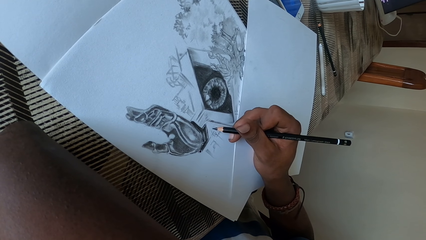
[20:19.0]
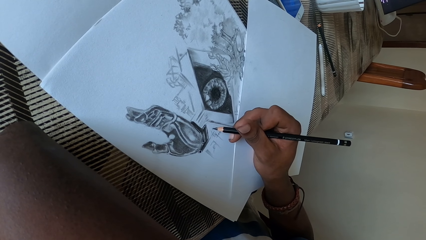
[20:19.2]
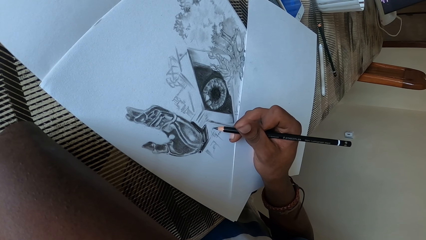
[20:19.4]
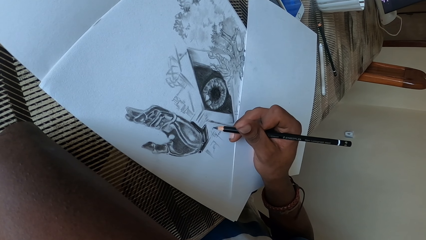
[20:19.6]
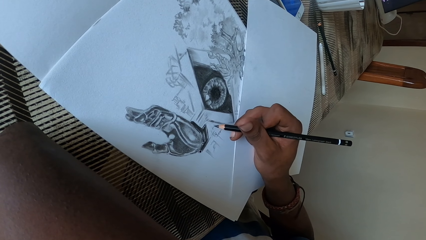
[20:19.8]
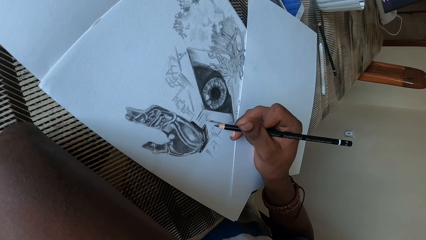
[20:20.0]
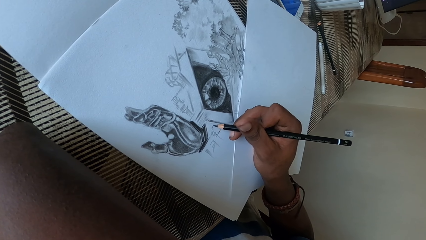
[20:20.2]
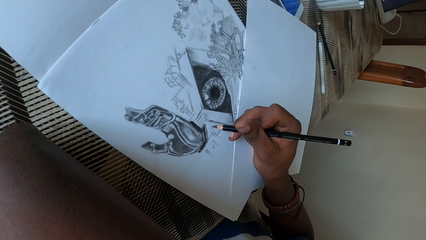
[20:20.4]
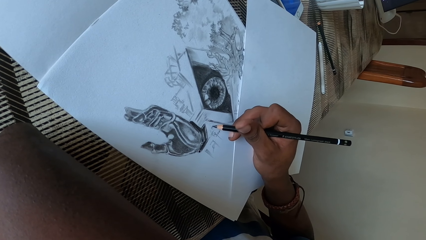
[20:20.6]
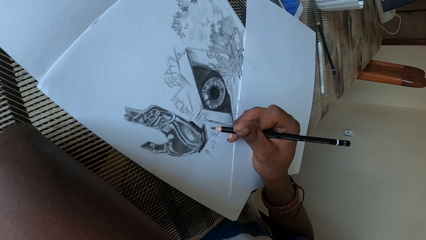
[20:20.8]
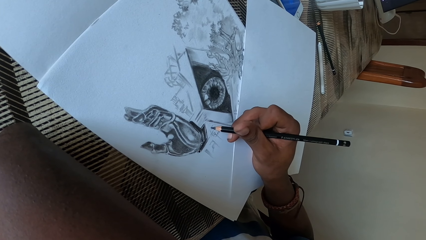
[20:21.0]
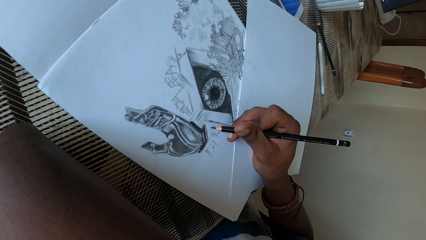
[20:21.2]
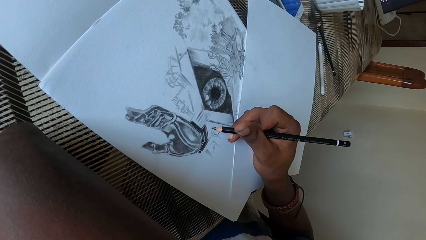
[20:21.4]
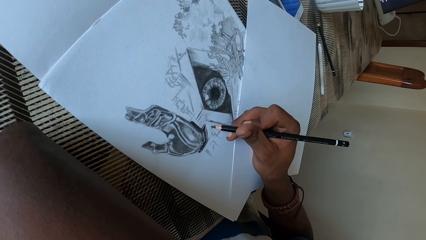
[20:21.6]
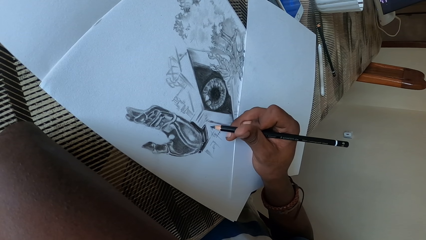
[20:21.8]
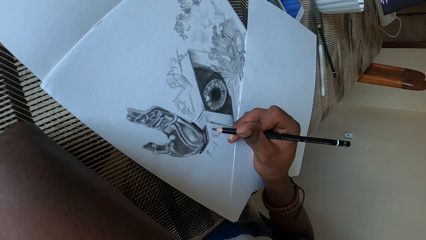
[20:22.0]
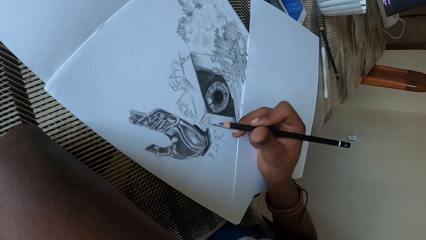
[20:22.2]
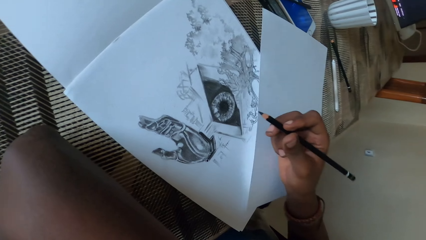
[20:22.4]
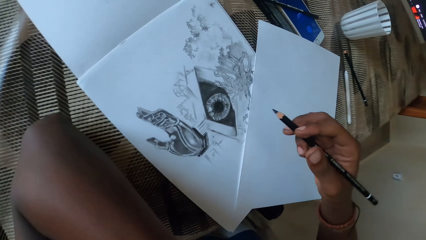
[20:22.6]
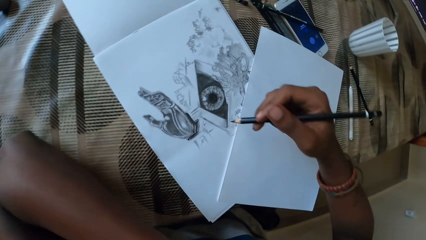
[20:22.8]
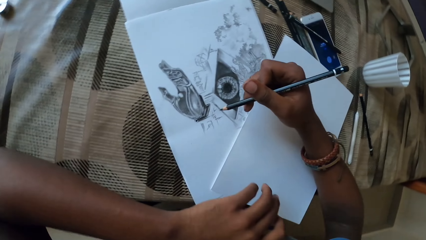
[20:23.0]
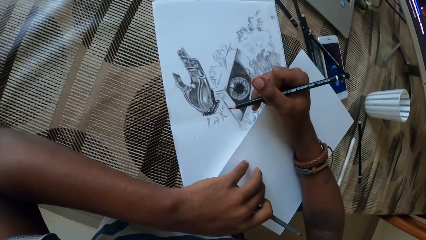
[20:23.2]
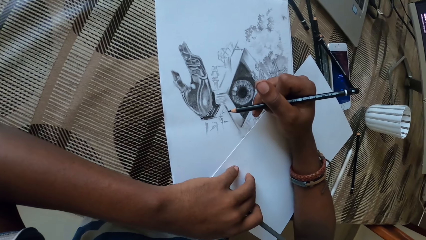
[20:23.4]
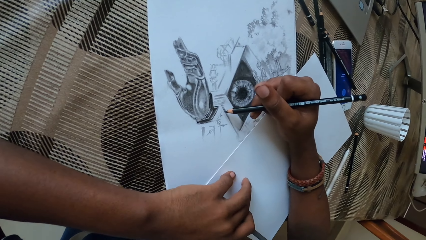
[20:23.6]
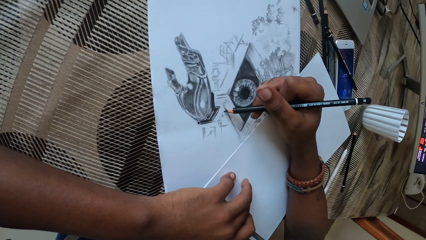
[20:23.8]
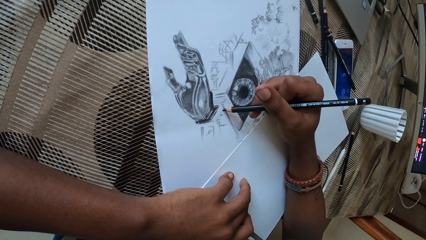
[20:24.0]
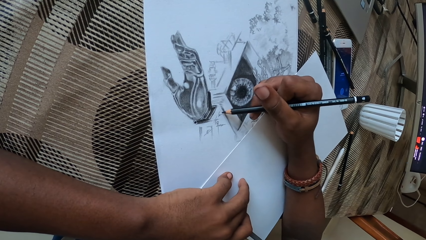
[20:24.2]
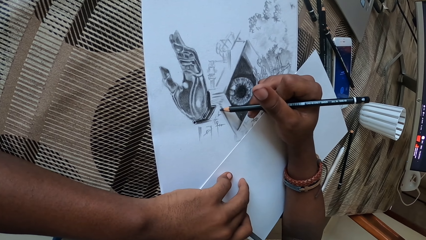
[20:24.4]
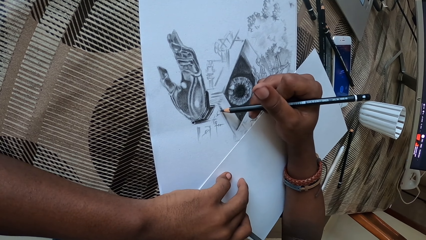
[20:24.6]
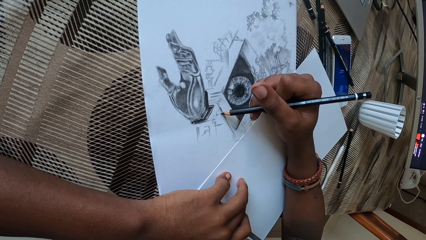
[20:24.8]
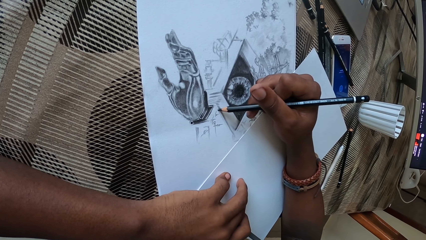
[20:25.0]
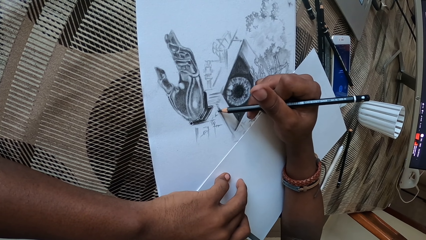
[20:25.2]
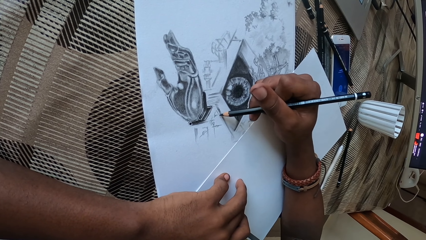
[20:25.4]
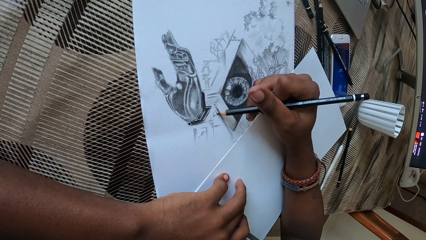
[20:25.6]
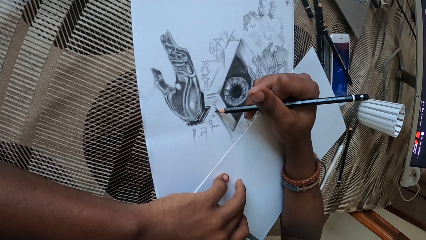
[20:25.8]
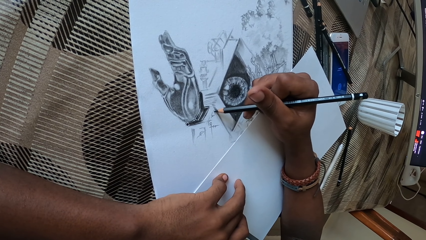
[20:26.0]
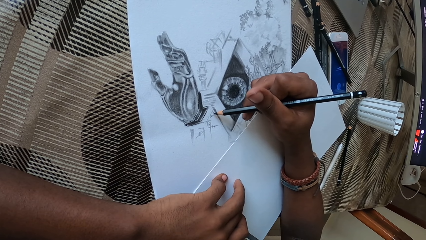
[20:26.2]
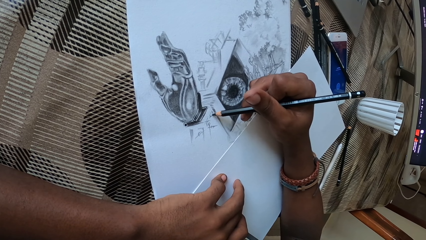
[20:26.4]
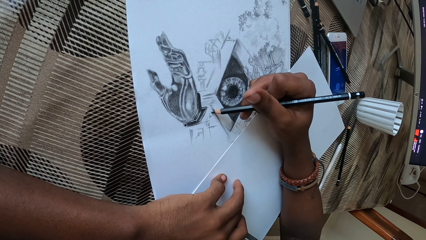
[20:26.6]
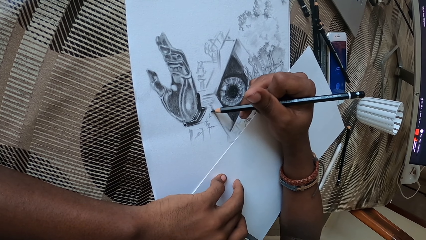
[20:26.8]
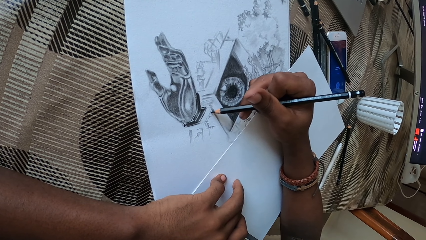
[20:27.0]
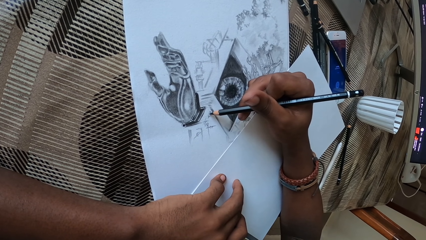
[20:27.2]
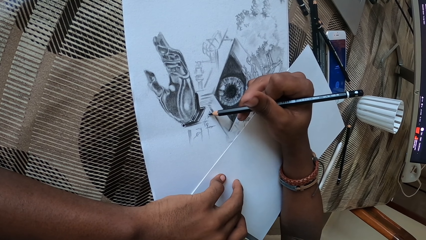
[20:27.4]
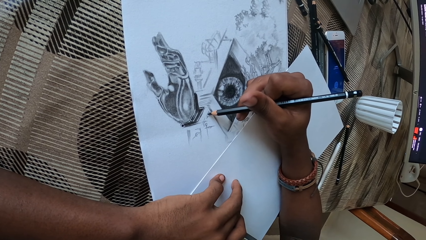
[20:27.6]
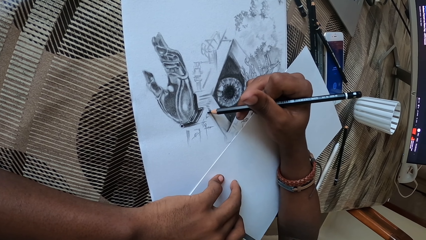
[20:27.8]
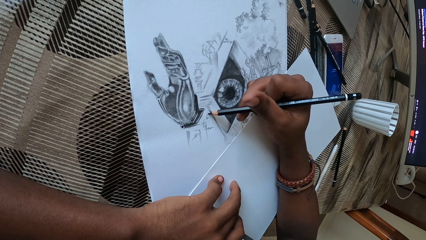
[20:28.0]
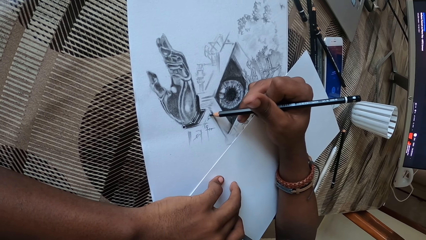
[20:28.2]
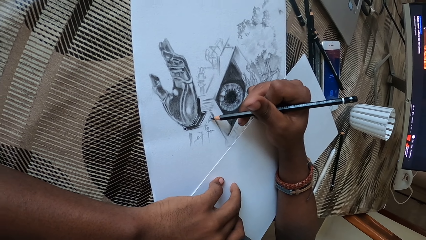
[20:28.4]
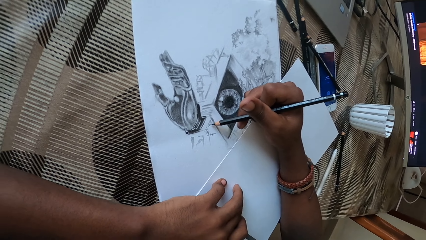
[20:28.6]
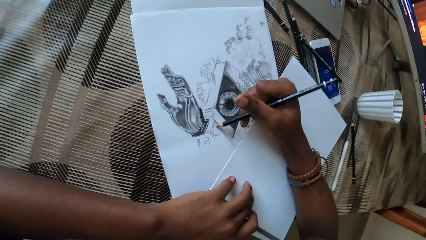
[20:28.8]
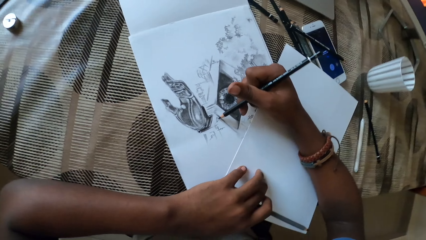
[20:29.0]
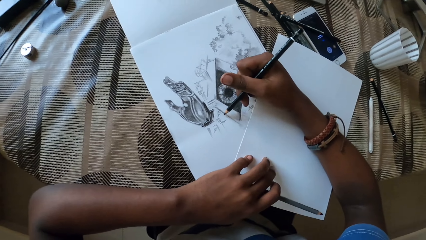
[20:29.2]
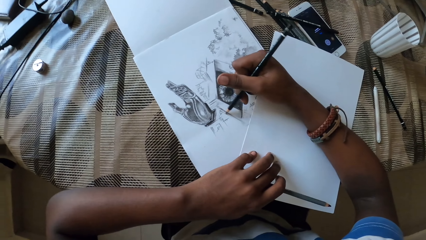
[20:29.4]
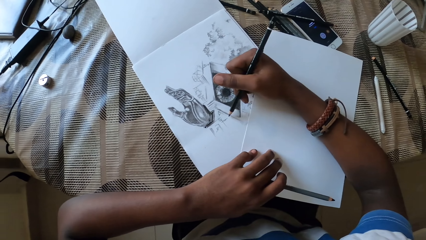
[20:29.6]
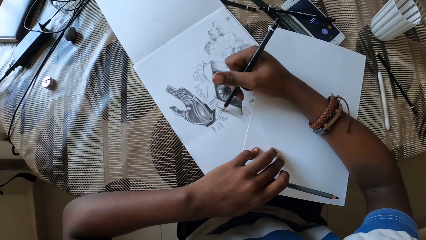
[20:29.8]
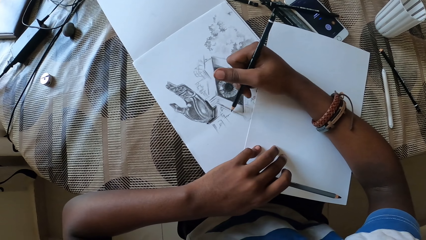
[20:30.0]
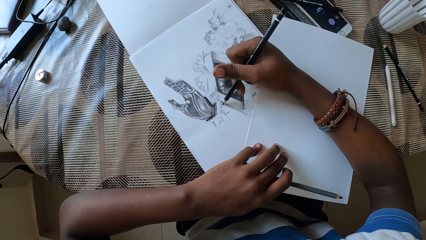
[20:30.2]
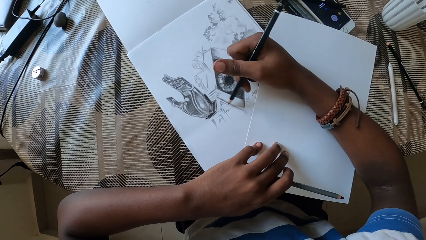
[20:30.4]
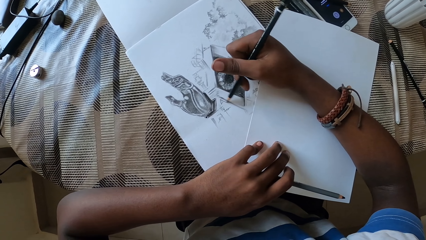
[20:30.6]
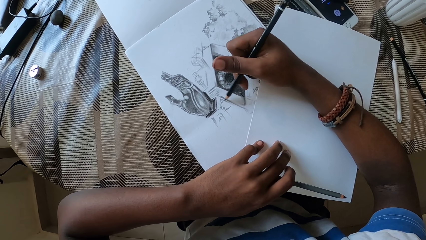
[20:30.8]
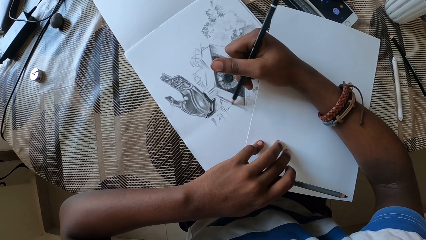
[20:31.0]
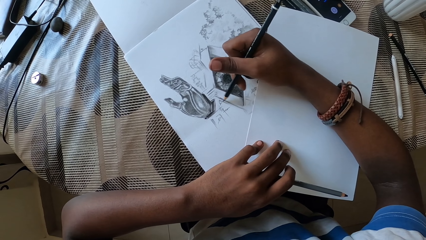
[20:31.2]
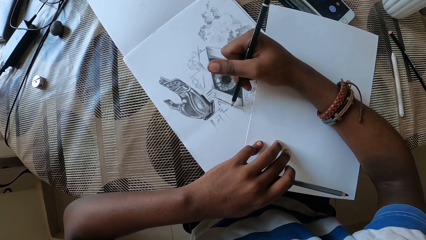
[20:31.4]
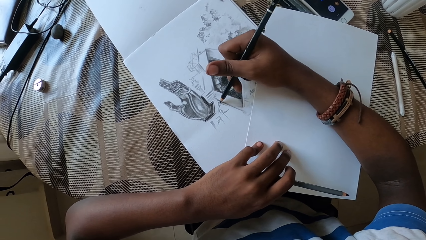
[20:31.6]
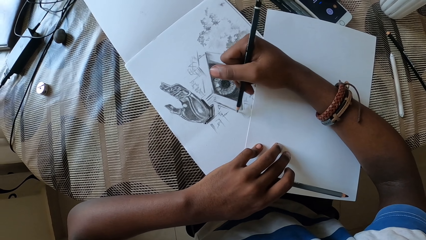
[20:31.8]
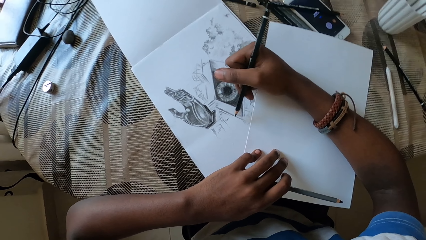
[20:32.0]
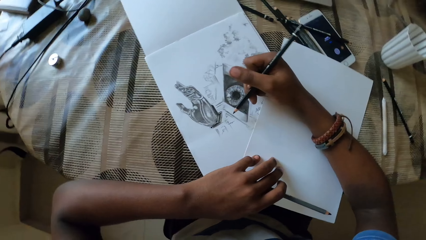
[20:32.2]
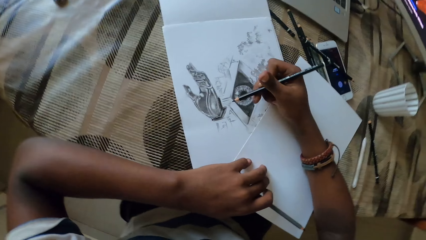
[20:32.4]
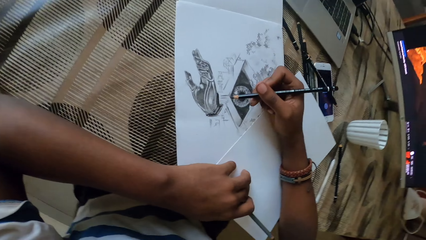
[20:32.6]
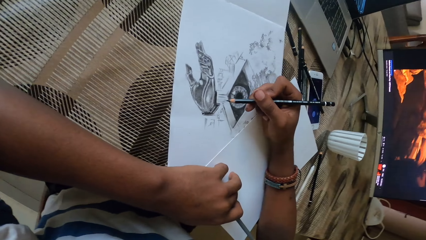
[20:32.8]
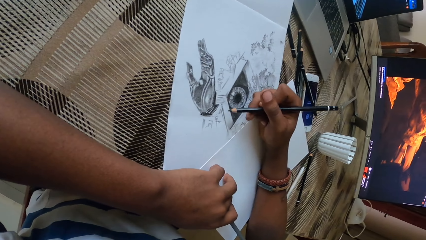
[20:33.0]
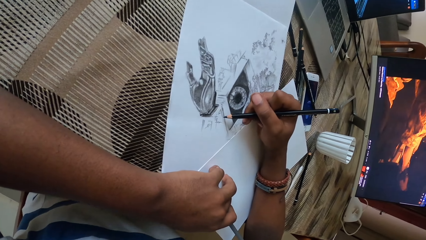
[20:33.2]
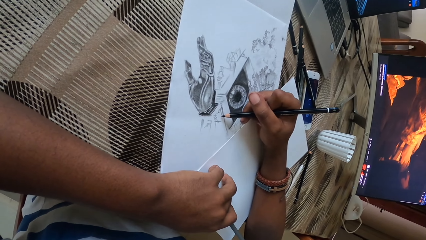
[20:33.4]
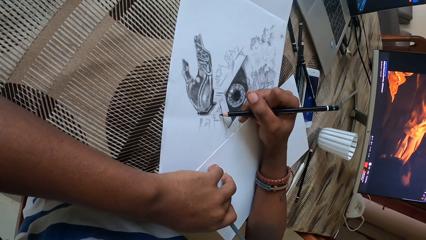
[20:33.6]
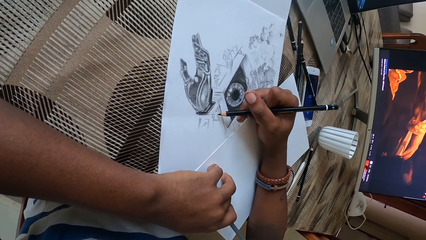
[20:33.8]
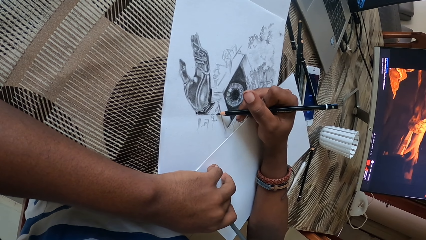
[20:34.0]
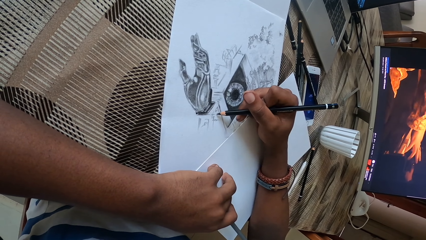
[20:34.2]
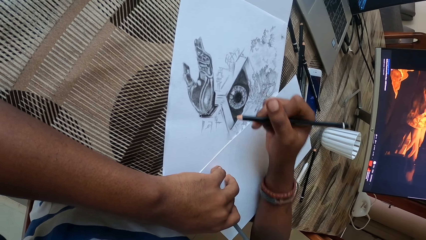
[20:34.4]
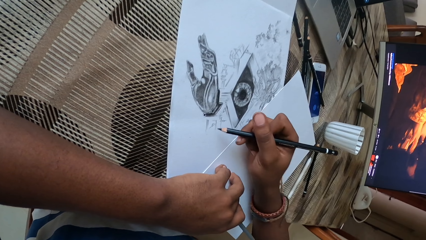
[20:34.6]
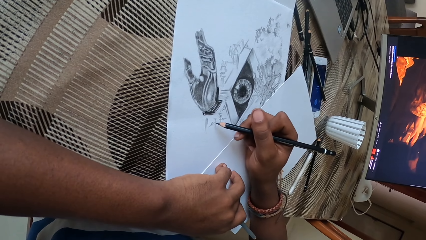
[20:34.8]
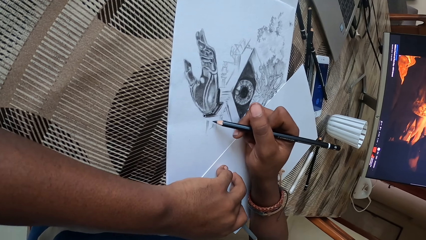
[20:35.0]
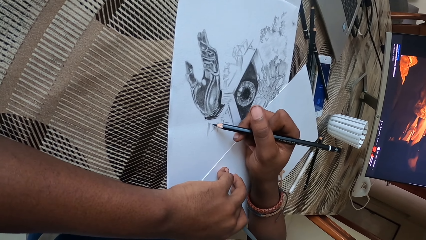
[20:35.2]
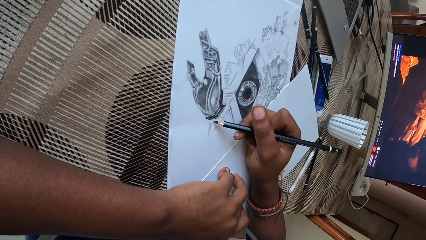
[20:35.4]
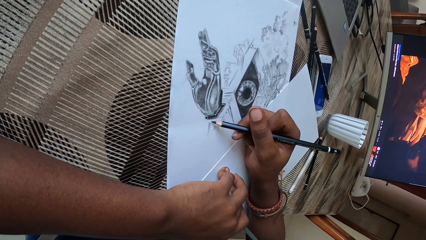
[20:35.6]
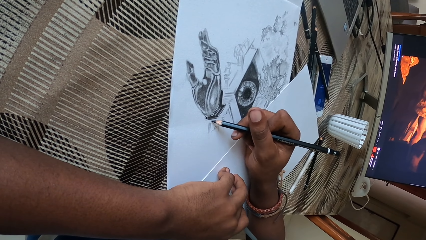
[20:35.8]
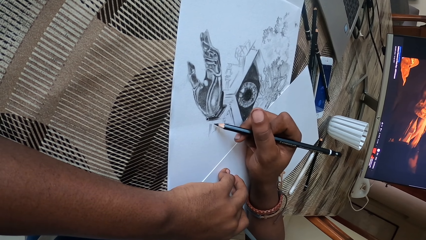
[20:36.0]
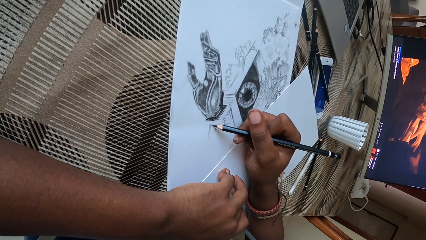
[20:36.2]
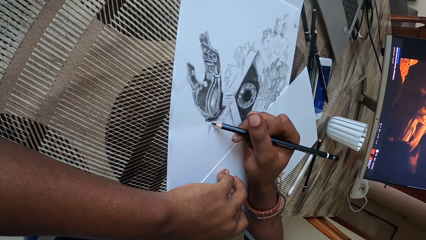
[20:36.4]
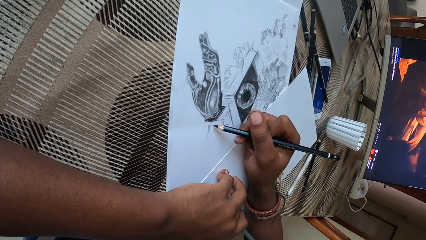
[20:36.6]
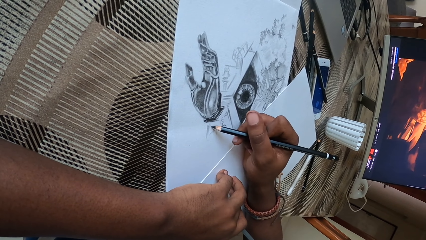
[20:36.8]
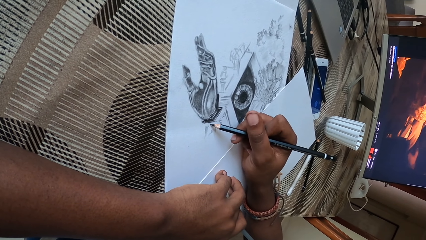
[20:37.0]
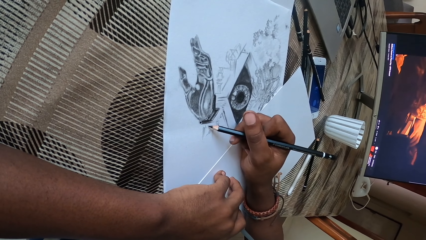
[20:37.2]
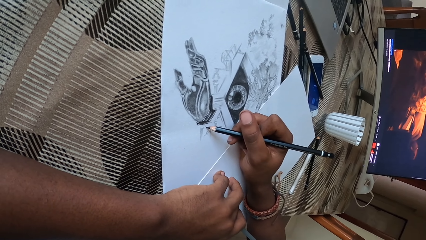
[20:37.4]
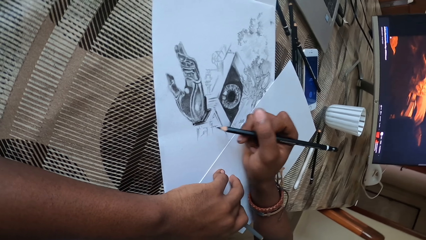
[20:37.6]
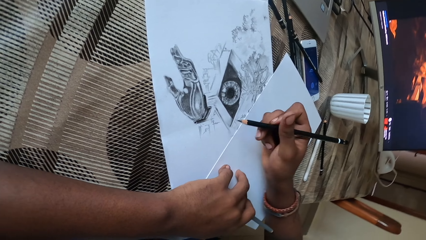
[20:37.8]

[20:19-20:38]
The camera wearer puts the left hand on the paper.
